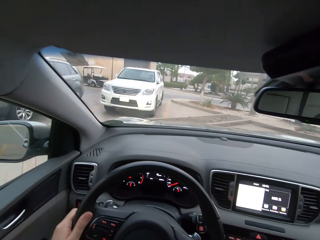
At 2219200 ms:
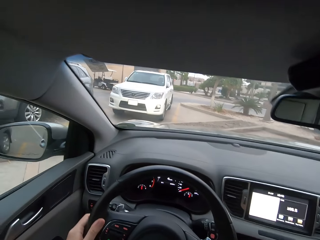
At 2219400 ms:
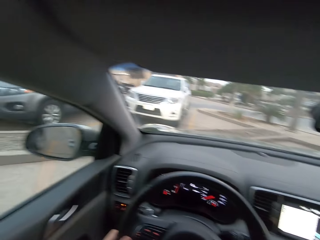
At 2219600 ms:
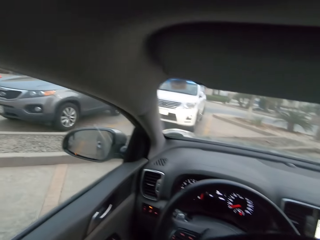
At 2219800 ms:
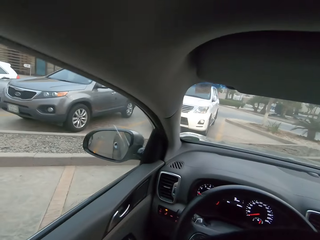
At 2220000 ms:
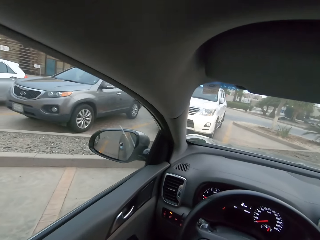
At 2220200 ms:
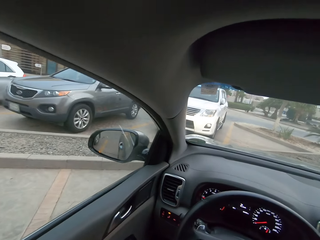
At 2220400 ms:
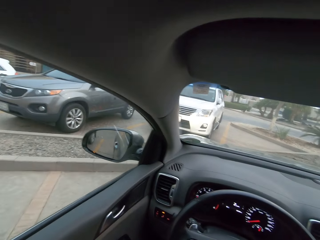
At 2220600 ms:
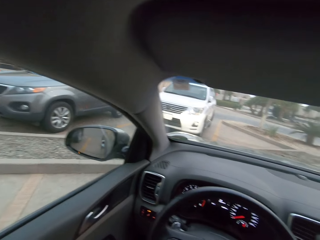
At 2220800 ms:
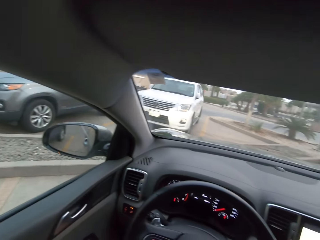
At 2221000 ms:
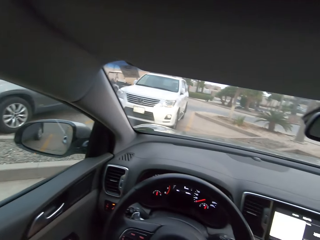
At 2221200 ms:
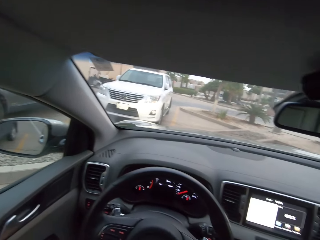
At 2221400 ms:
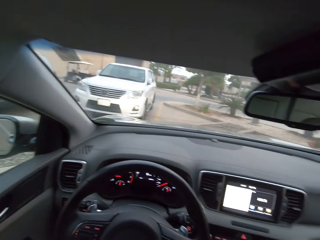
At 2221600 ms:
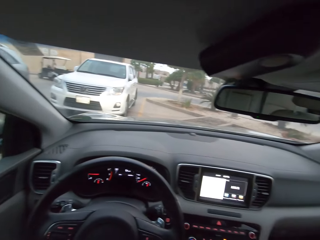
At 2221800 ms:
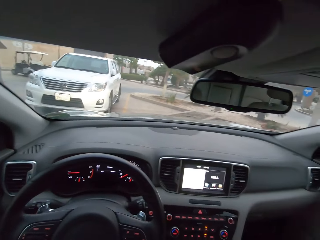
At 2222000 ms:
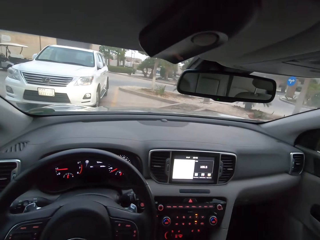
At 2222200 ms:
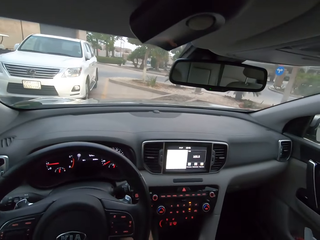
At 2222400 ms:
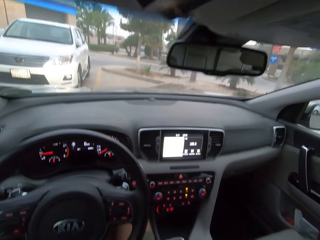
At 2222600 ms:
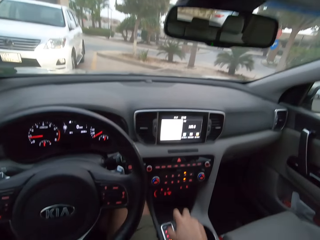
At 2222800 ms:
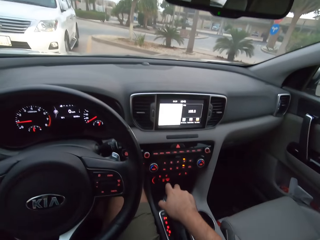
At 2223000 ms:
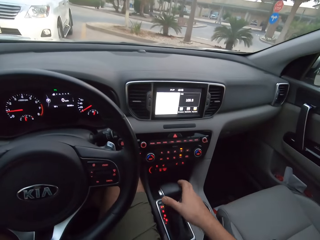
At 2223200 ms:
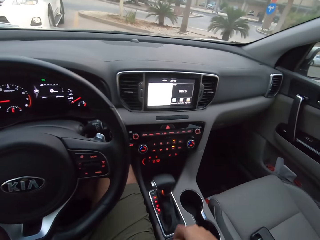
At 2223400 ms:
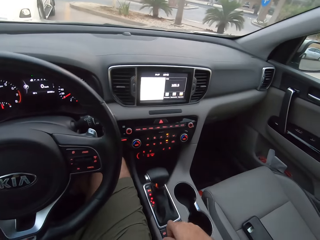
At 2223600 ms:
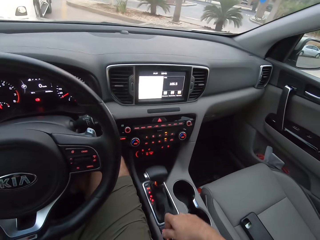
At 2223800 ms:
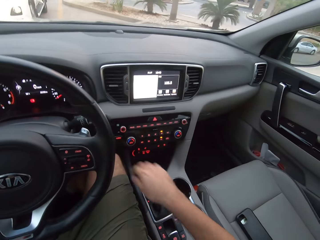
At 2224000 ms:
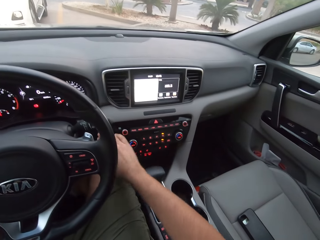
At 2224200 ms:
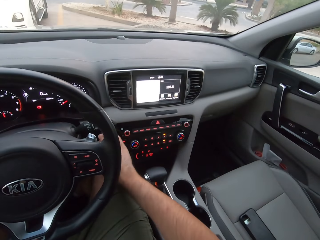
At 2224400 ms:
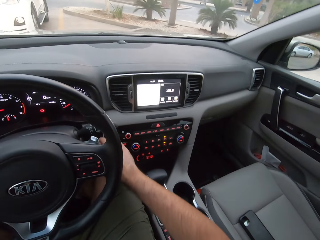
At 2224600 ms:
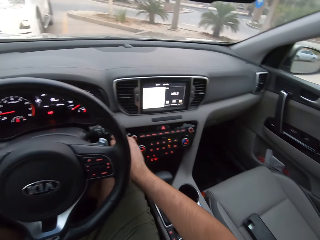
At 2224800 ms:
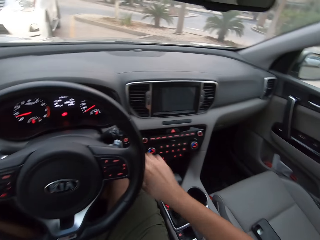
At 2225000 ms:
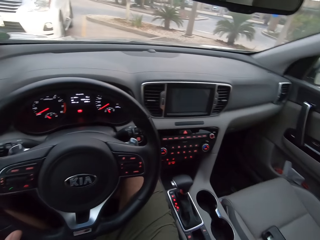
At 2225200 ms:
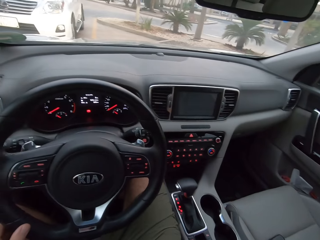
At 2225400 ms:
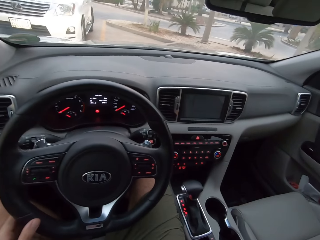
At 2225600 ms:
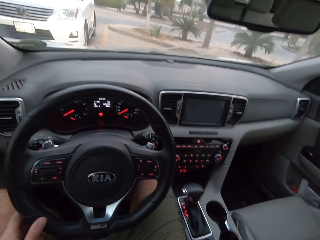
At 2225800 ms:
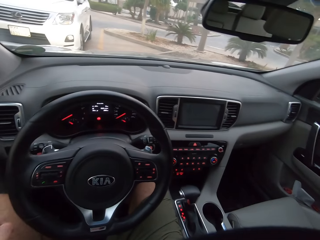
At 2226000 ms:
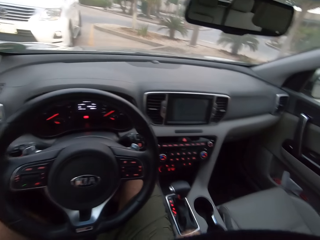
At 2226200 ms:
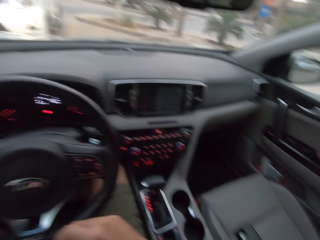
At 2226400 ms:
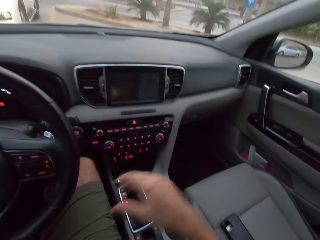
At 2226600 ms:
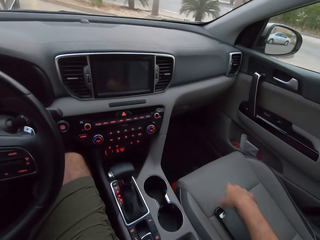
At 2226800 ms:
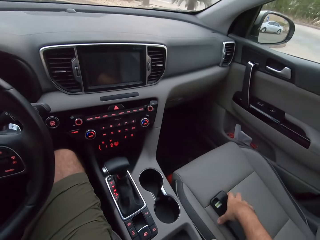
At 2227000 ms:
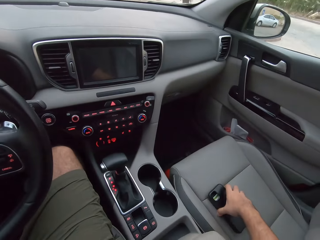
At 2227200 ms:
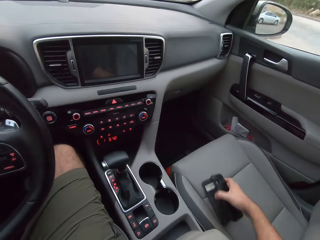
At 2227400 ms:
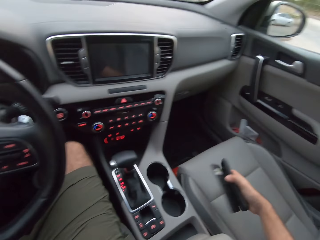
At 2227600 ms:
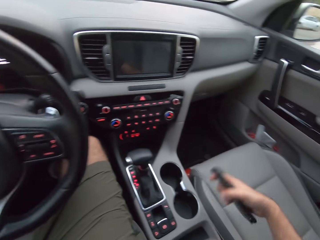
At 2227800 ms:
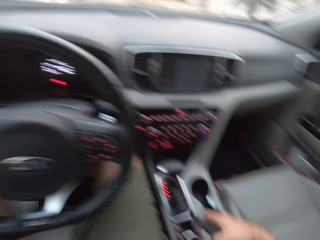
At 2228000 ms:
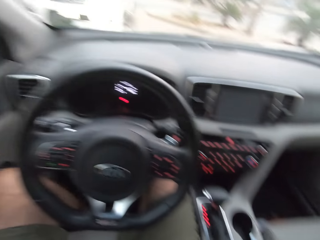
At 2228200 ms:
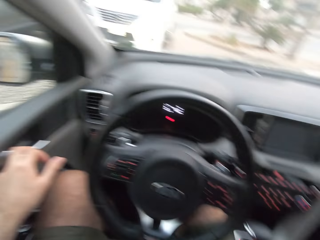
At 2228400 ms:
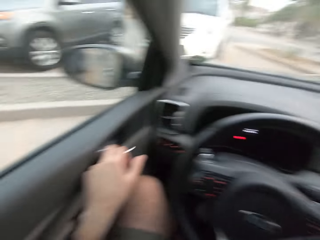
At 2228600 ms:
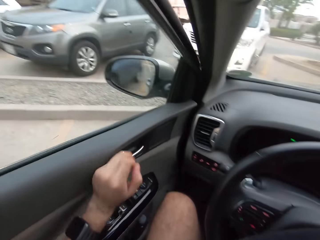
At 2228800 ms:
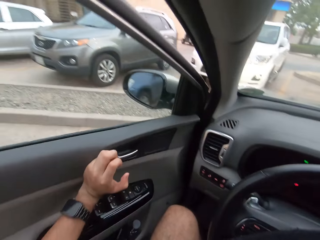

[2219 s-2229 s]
The camera wearer parks the car. They move the hand brake. They press the button. They turn off the engine. They move the hand from the steering. They take the phone.

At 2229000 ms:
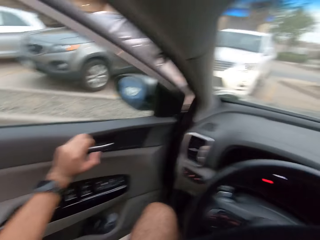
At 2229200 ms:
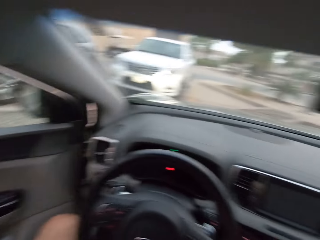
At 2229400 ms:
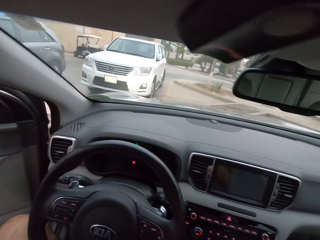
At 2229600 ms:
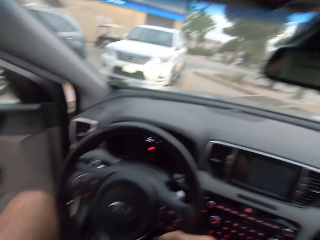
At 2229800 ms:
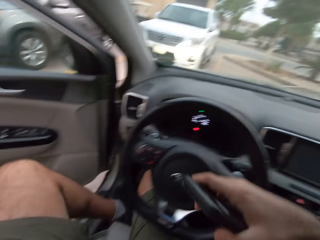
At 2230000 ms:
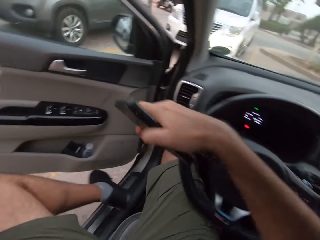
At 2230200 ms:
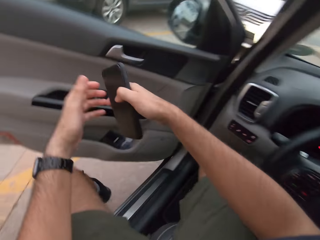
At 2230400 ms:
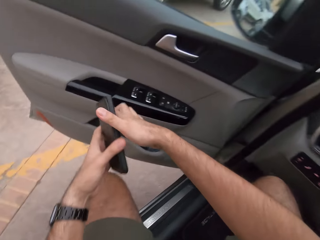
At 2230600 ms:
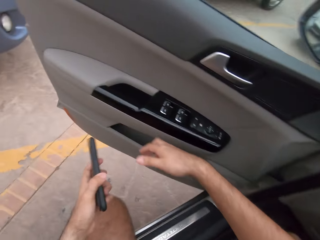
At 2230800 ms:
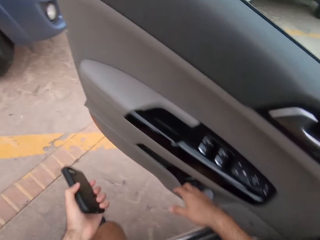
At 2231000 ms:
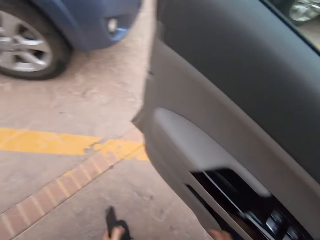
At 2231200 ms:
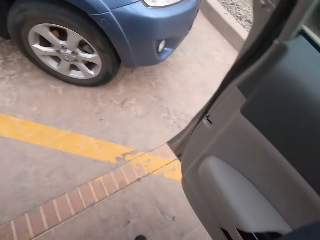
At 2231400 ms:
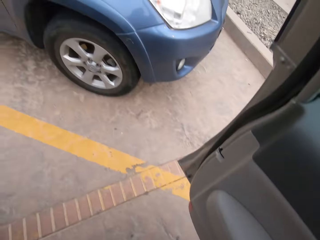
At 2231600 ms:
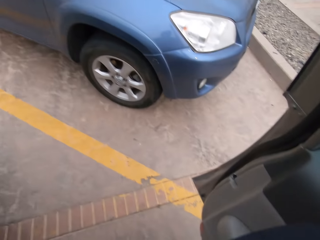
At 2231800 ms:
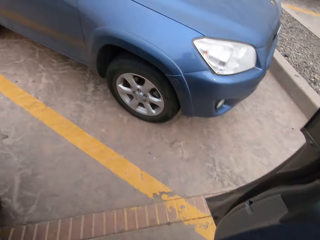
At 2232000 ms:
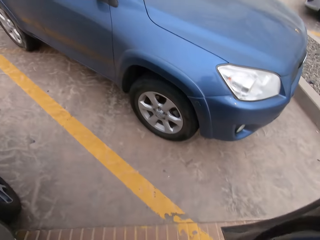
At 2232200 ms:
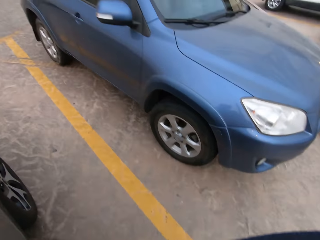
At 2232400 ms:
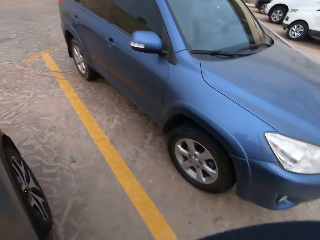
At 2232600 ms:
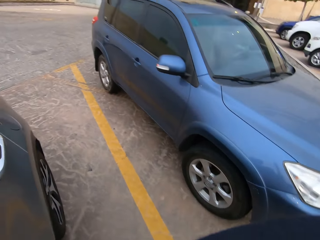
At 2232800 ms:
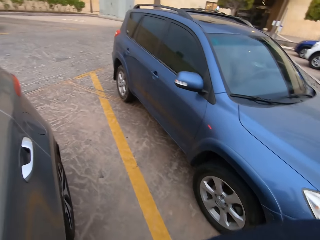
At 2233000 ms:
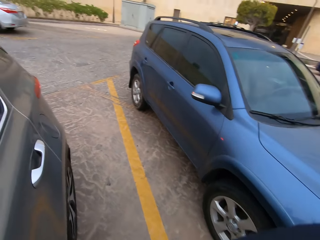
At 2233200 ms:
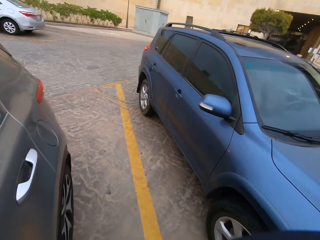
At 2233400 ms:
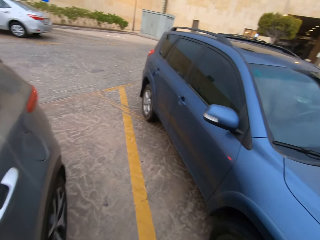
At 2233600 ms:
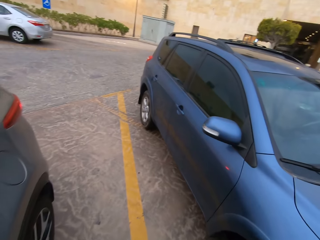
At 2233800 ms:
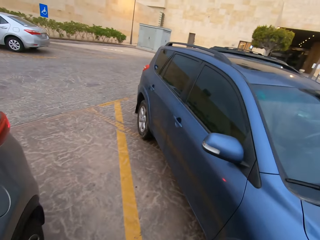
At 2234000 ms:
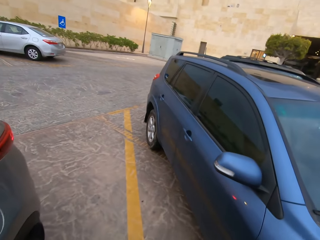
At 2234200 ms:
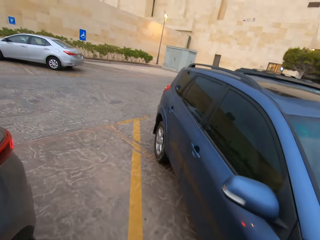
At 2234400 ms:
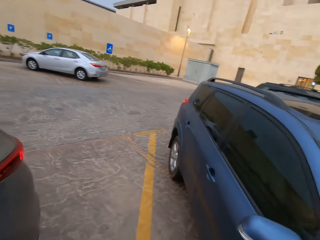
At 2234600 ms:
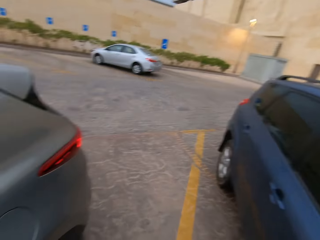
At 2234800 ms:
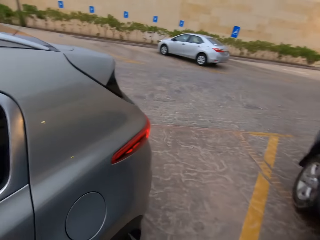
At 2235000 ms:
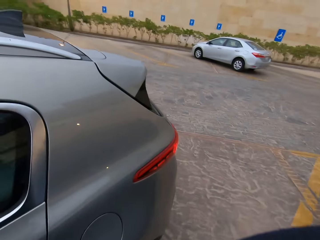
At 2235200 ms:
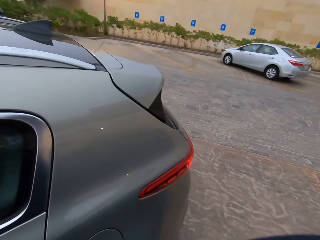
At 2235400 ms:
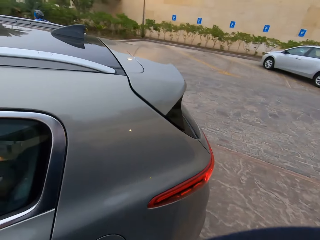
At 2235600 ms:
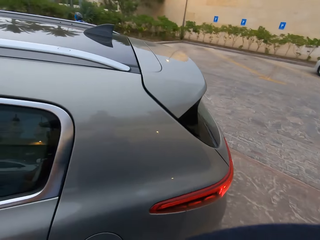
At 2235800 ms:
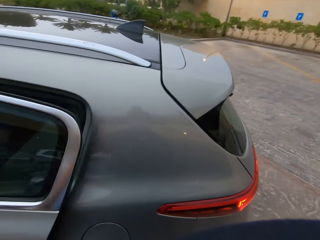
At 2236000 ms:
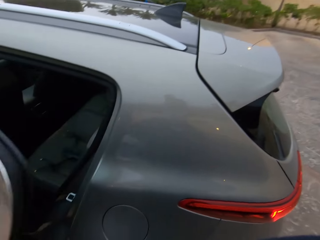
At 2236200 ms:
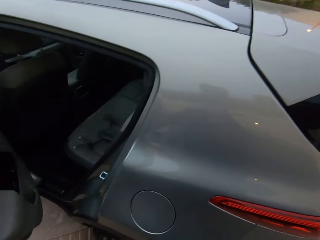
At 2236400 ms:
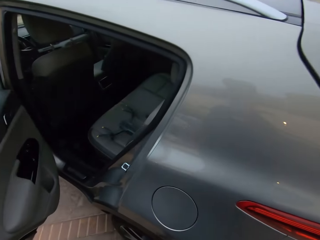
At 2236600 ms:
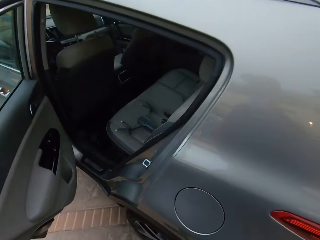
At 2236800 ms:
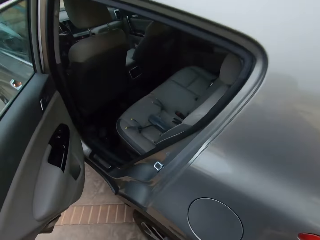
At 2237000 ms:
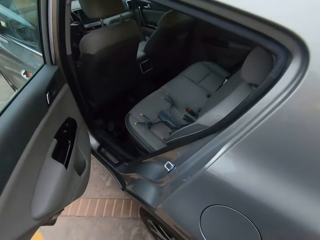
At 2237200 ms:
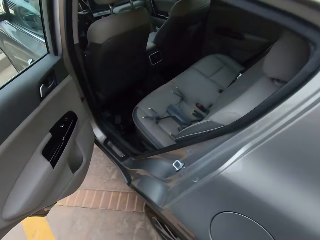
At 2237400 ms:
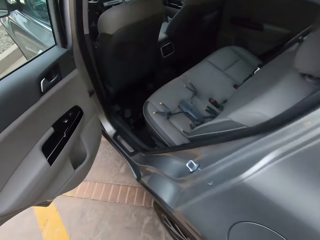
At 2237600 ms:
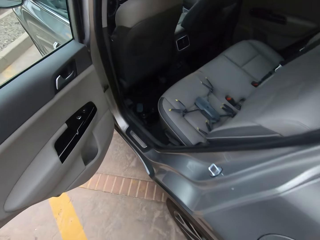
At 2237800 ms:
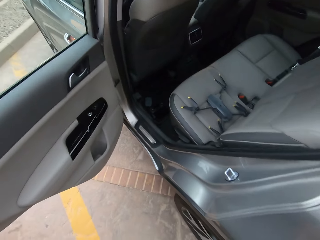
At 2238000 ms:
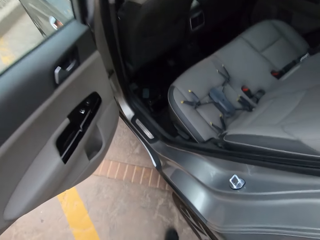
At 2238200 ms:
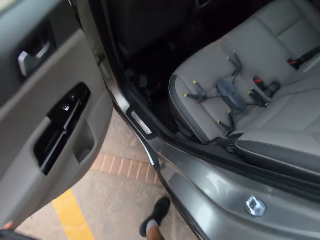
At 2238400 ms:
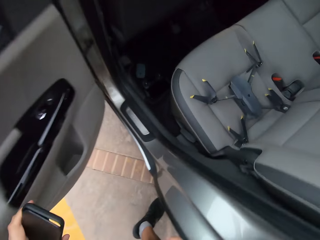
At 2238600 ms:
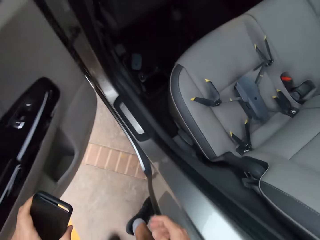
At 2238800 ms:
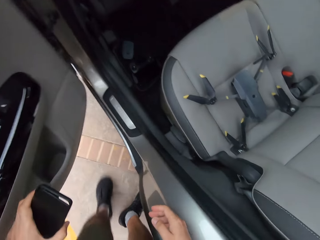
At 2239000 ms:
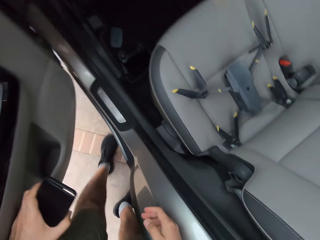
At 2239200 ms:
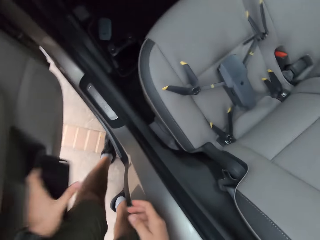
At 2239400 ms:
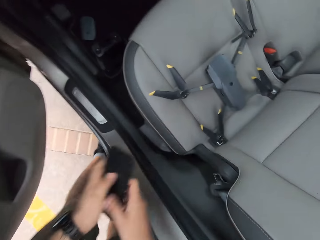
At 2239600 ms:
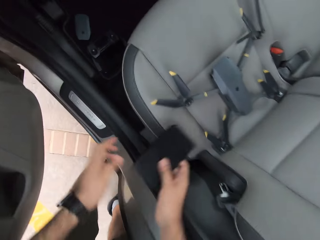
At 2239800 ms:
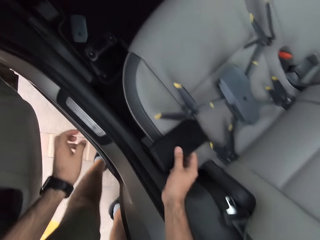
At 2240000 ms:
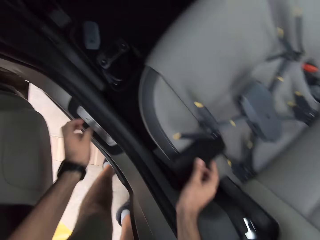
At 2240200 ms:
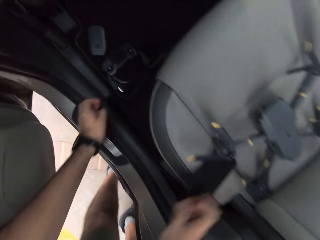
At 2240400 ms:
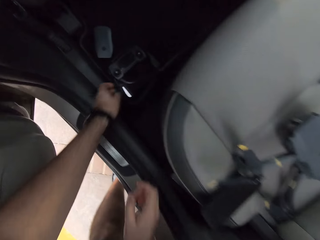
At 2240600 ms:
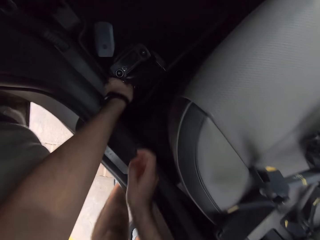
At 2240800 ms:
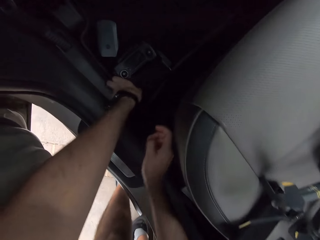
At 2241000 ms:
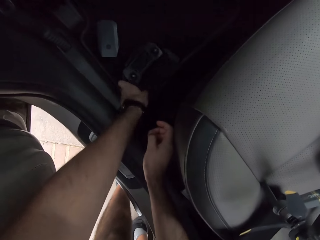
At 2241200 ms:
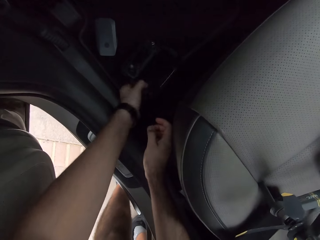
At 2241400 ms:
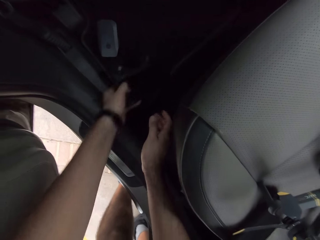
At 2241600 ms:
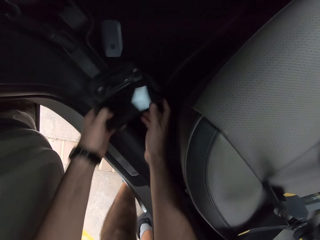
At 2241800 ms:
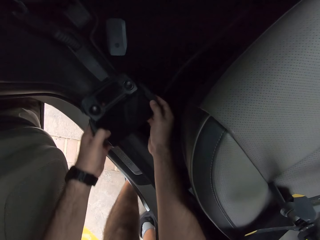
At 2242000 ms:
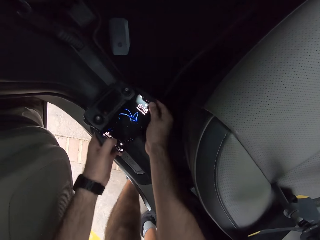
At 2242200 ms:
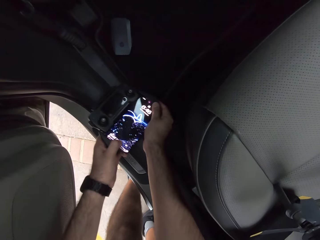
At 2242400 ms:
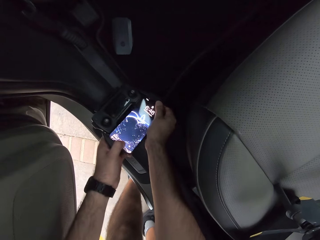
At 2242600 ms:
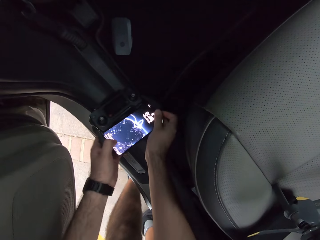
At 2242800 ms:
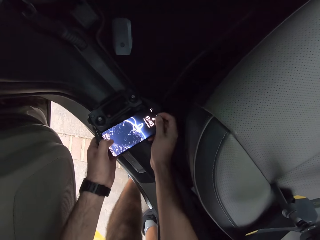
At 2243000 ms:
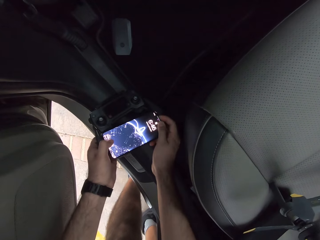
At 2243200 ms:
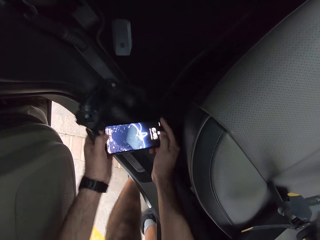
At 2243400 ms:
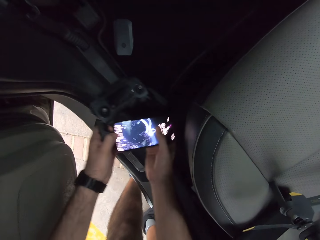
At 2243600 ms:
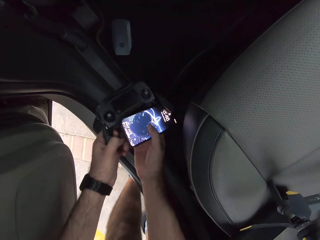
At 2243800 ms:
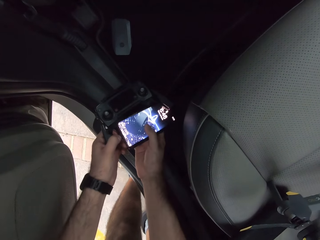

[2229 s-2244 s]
The camera wearer opens the car door. They walk out of the car. They open the car door. They shut the front left door of the car. They open the back left door of the car. They put the phone on the back seat. They take the phone. They remove the phone from the cover. They pick up the controller. They drop the cover under the seat. They turn on the controller.
